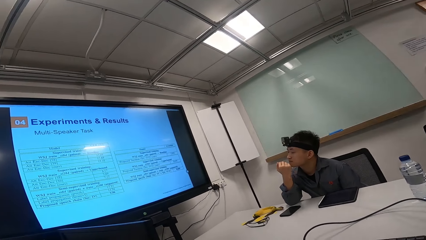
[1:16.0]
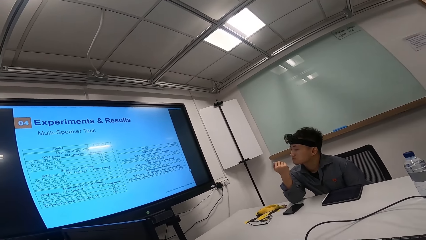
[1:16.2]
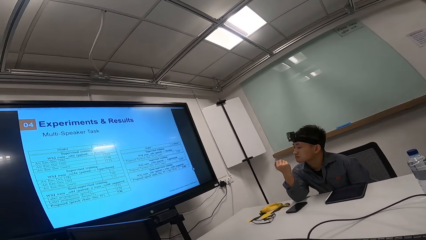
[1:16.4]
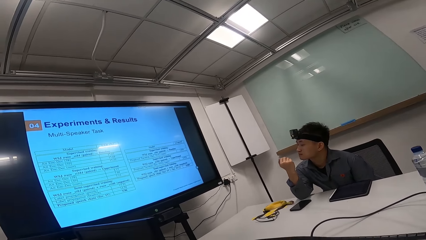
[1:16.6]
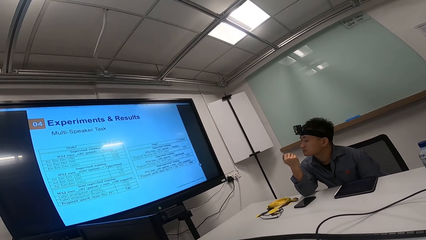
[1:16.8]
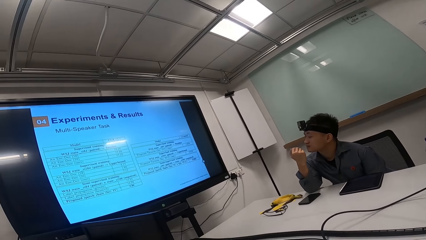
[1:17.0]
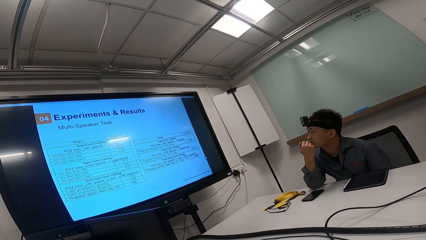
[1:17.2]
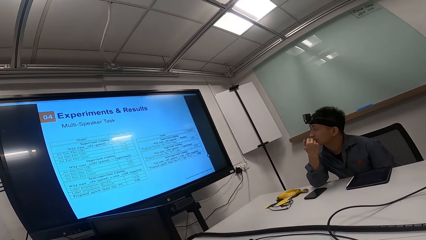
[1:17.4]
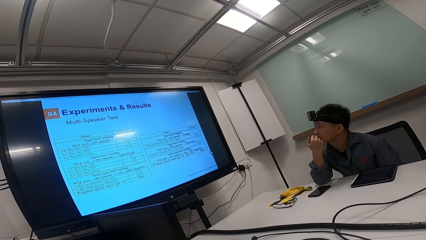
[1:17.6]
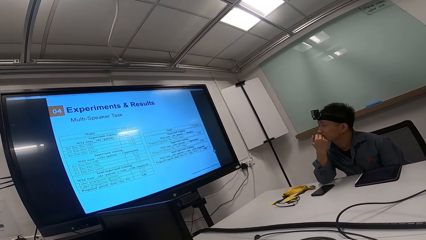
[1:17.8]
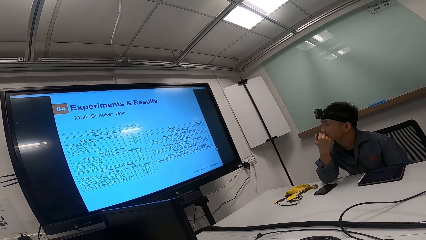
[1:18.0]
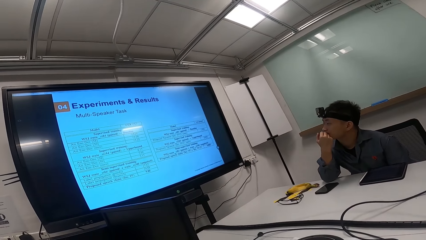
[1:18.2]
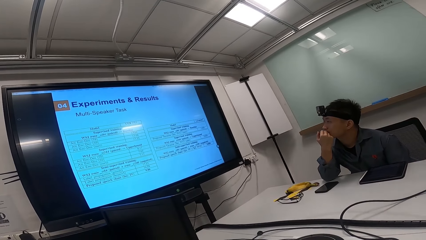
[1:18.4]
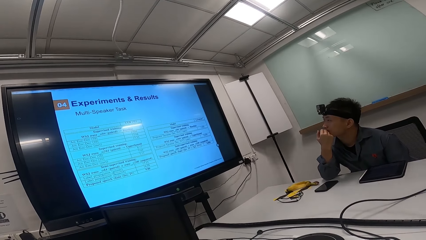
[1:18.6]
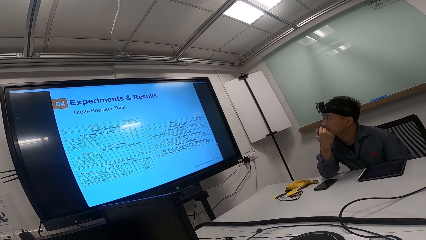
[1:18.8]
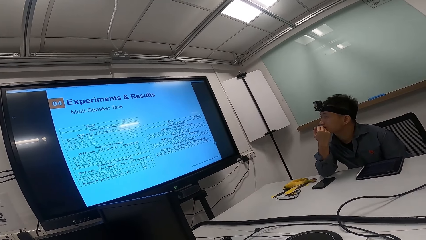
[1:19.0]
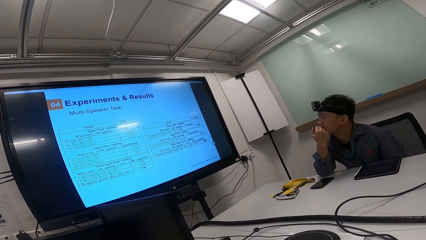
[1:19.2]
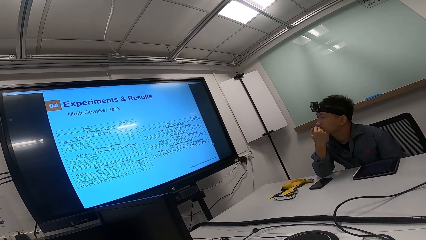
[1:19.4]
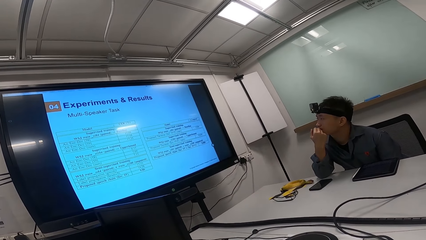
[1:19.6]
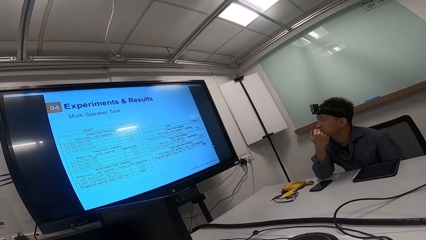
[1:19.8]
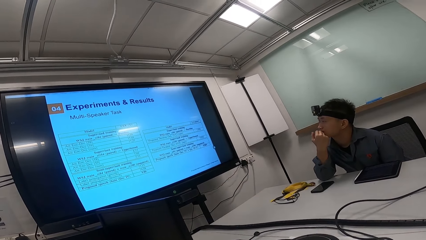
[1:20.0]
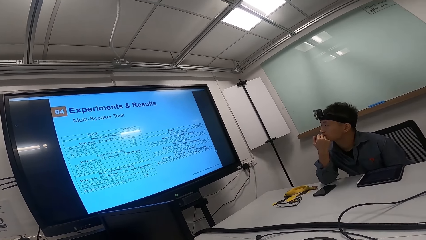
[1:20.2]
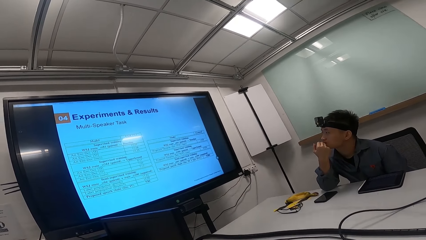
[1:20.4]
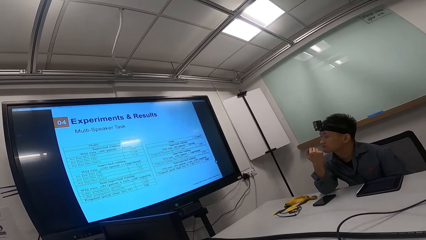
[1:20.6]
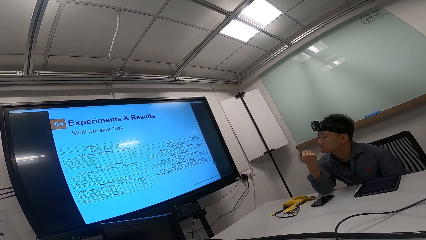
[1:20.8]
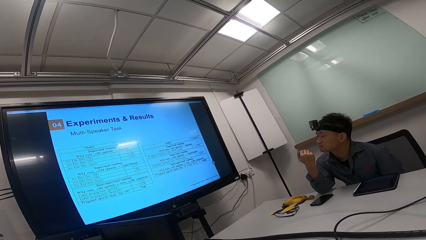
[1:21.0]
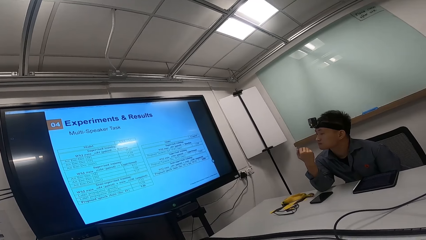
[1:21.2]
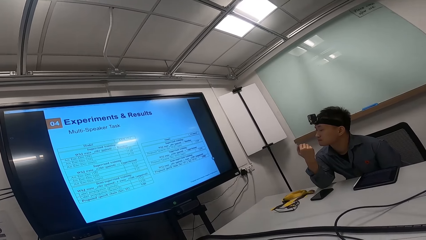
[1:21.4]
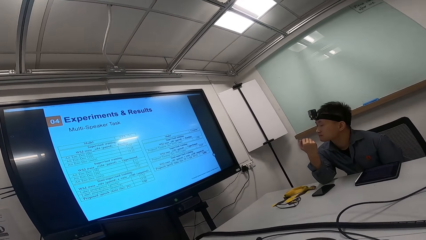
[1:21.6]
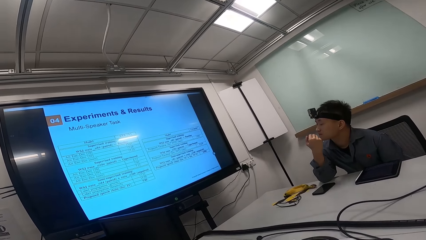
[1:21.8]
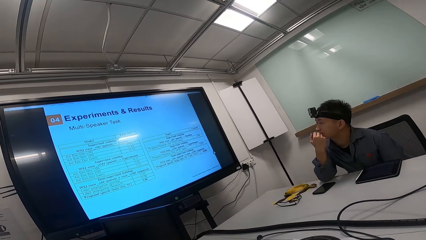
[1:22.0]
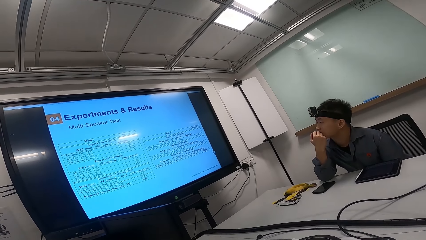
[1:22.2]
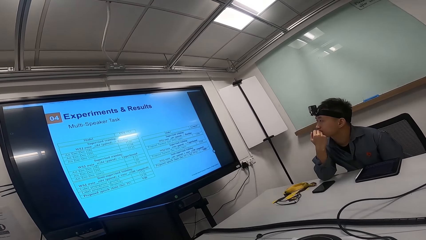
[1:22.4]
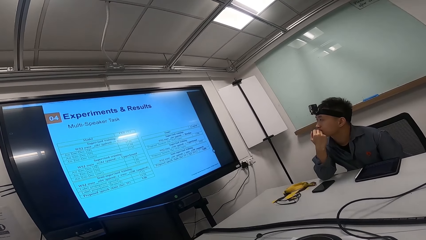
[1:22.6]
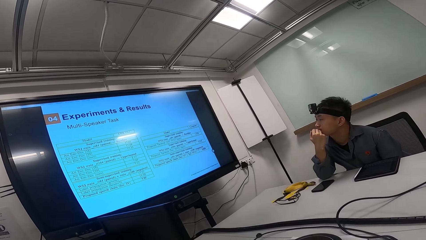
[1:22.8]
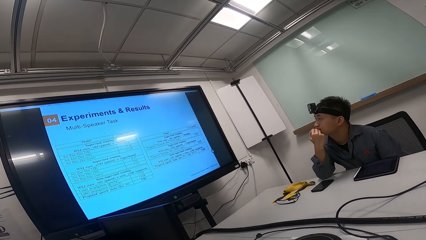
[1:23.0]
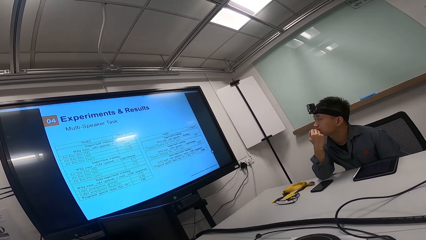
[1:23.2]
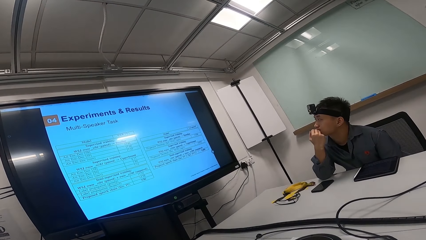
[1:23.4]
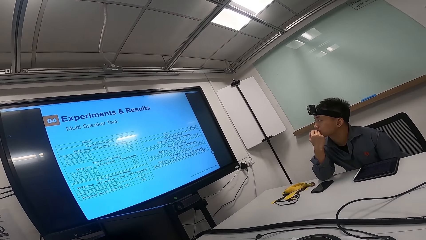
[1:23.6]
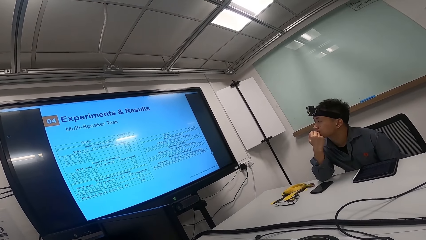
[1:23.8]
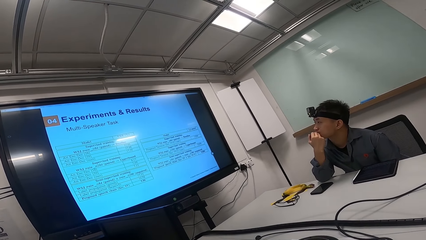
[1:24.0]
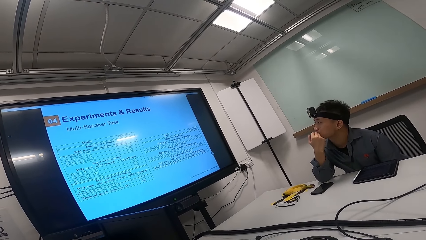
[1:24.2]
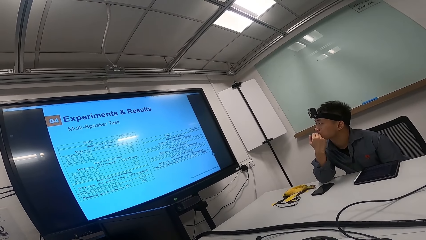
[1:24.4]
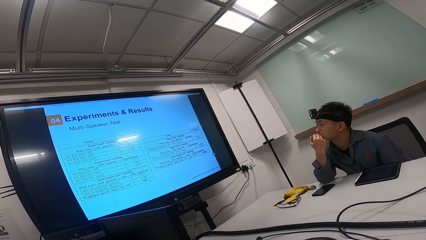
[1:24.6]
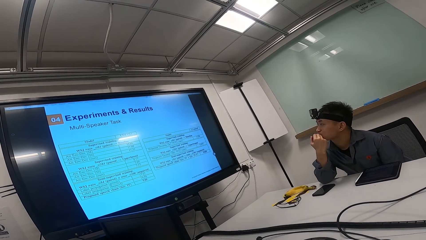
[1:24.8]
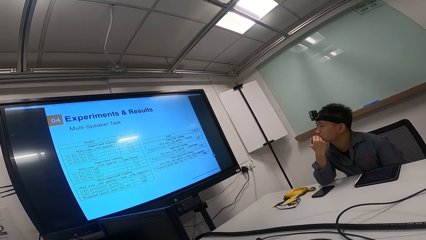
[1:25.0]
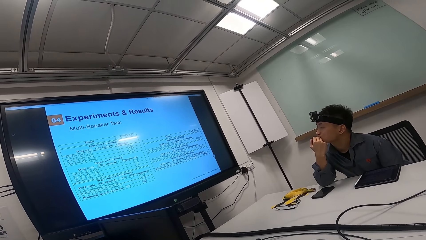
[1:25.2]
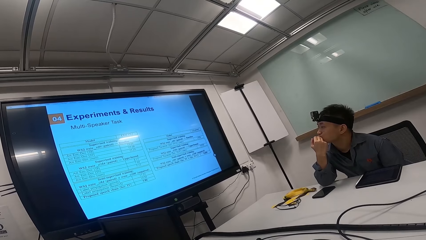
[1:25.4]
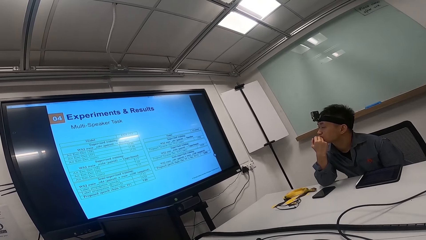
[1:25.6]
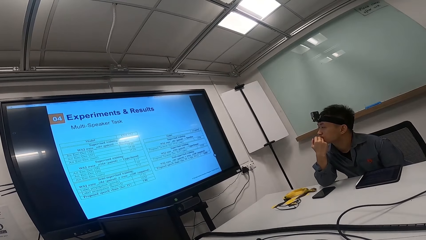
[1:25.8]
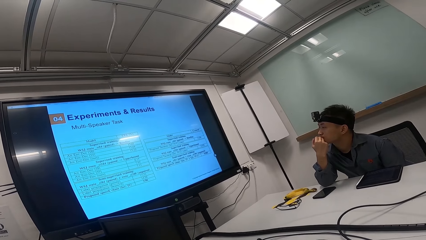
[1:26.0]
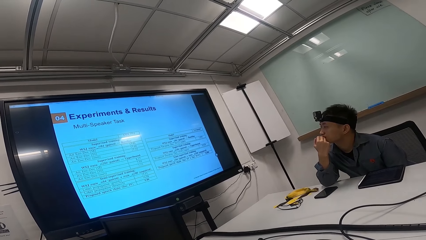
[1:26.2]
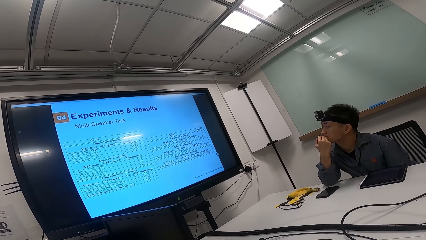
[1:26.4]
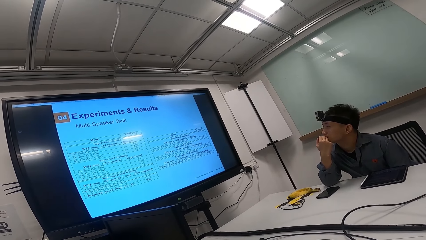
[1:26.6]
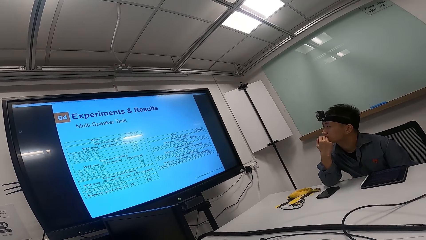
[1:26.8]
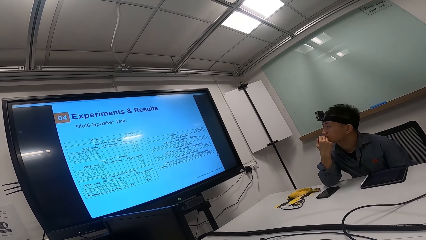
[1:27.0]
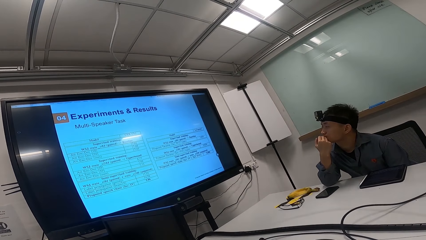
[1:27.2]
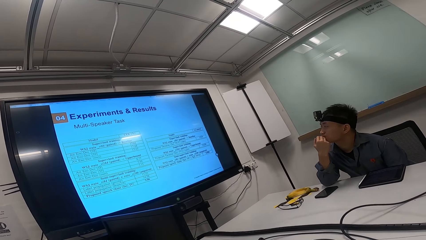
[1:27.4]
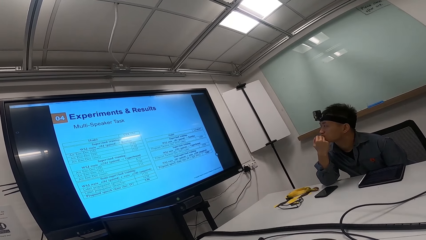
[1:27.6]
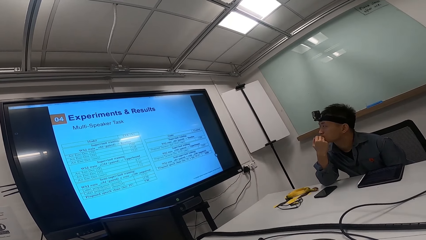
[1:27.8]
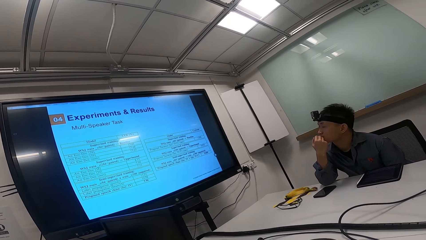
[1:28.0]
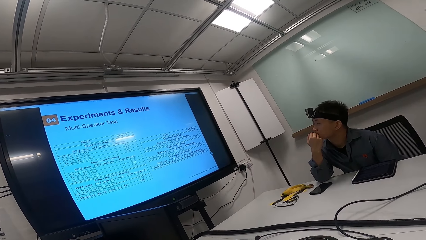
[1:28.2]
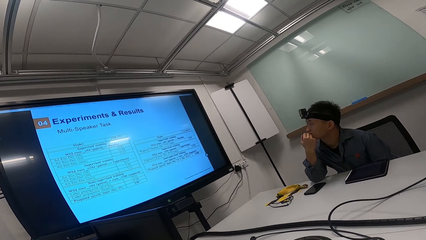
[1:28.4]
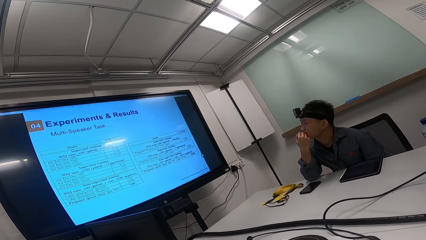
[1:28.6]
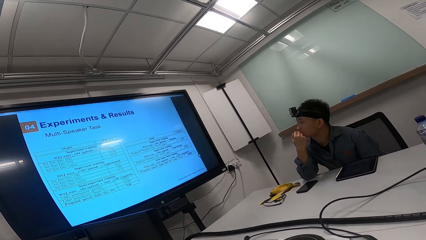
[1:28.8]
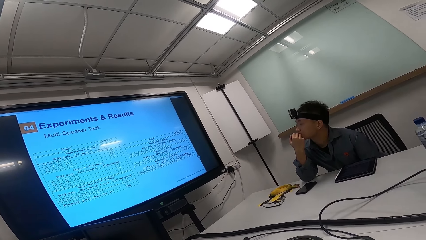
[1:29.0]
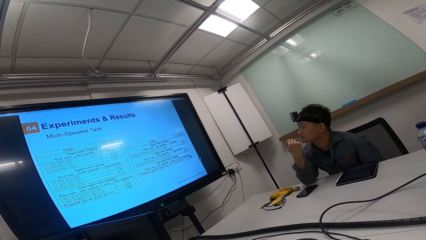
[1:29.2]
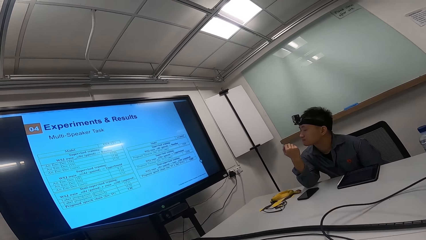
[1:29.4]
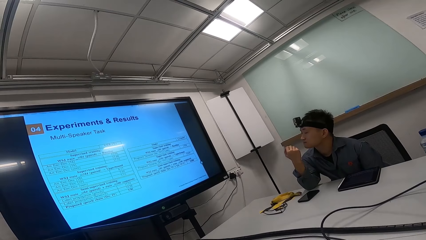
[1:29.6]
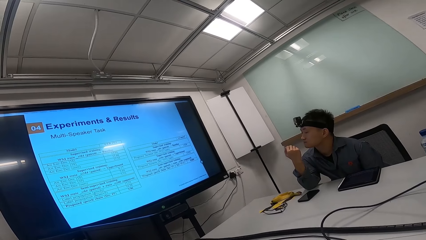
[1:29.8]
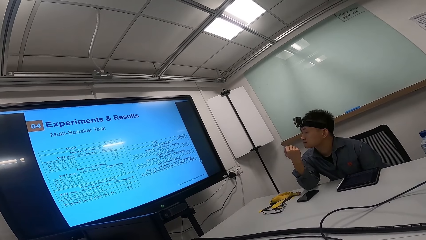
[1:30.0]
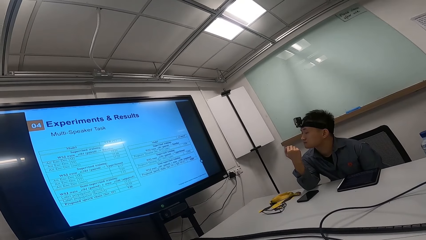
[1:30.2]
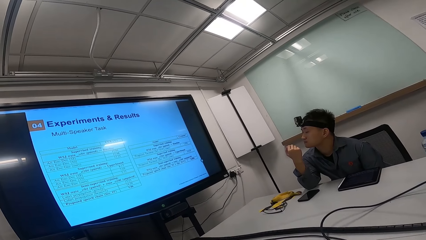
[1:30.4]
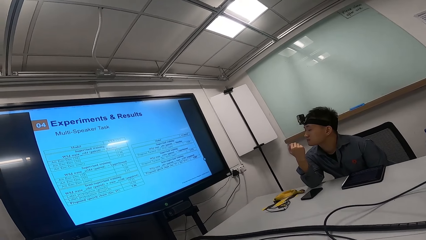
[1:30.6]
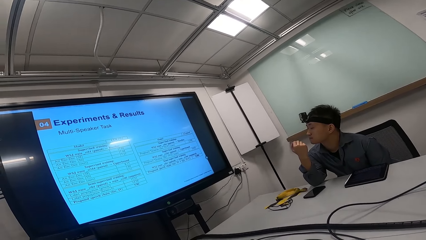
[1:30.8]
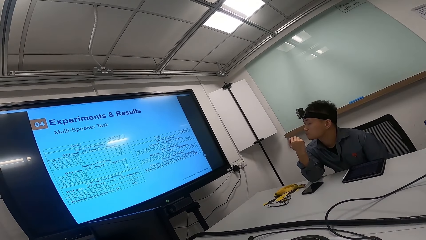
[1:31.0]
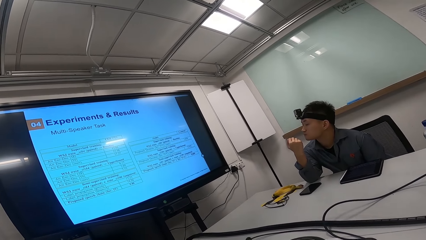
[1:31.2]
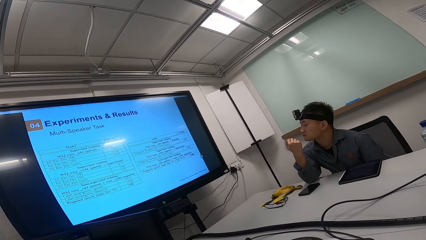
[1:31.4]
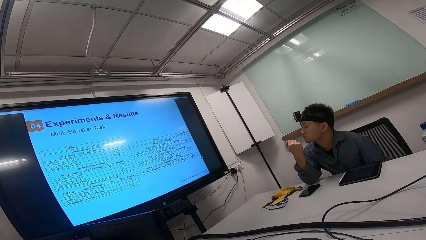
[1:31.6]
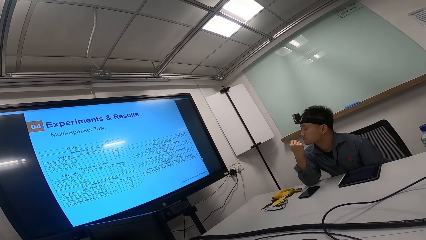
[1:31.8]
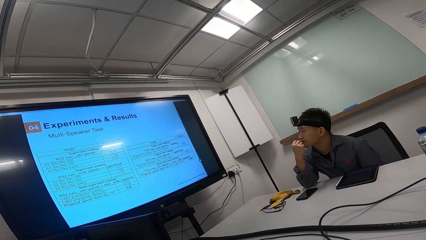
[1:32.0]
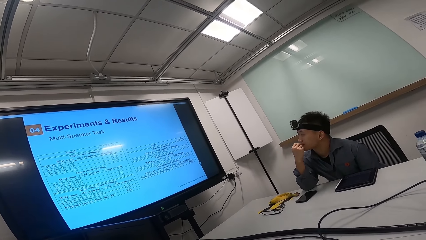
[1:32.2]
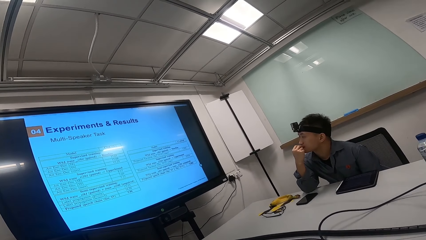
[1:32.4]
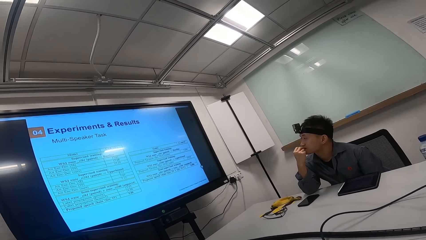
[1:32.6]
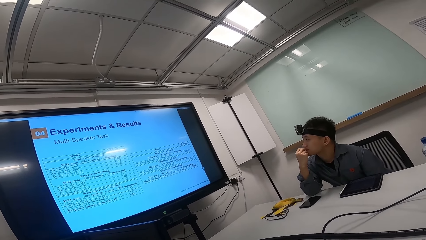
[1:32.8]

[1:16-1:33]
A person looks at the fingers, bites the finger, looks at the fingers, bites the finger, and looks at the fingers.
